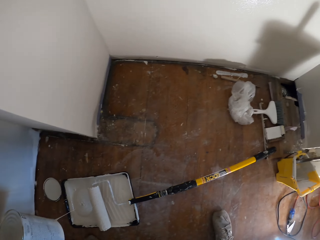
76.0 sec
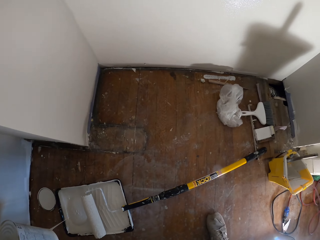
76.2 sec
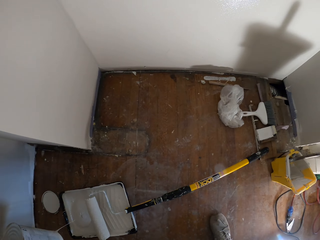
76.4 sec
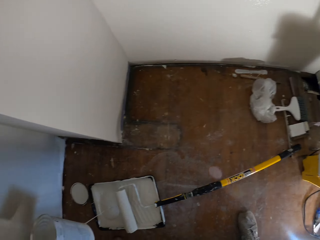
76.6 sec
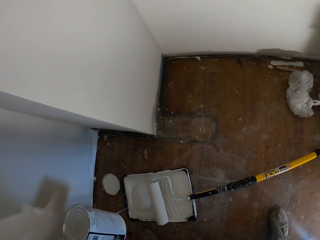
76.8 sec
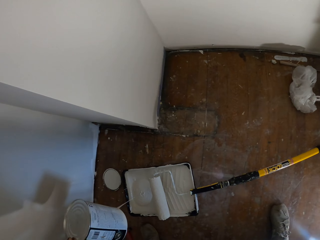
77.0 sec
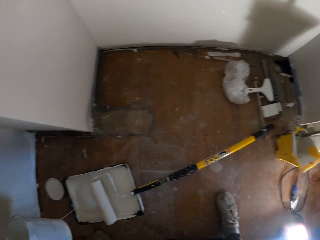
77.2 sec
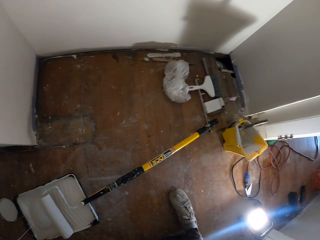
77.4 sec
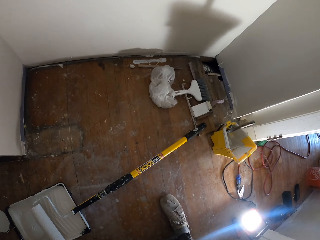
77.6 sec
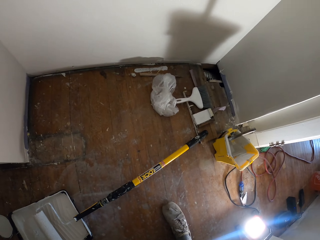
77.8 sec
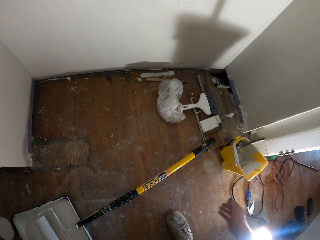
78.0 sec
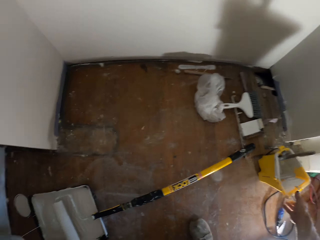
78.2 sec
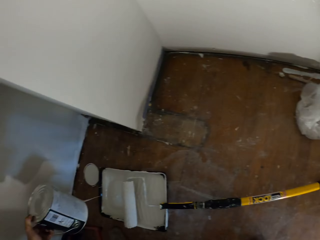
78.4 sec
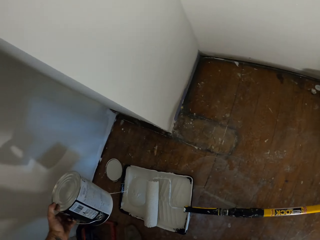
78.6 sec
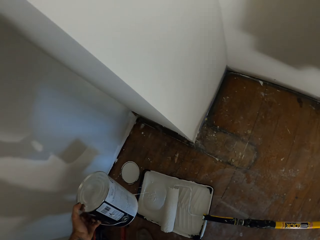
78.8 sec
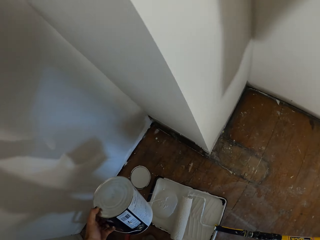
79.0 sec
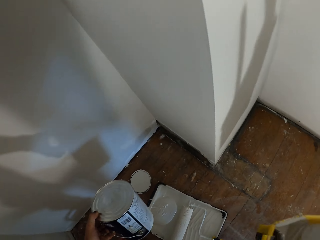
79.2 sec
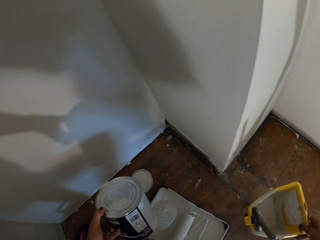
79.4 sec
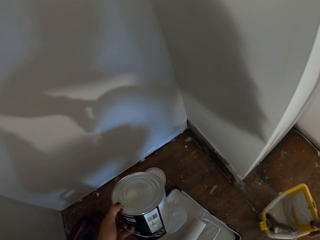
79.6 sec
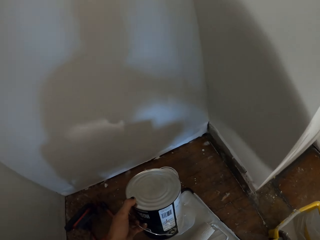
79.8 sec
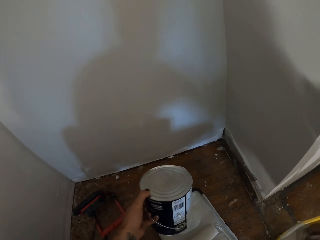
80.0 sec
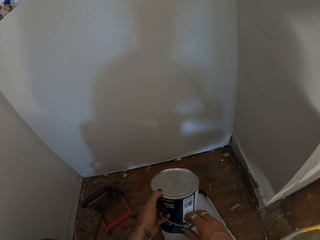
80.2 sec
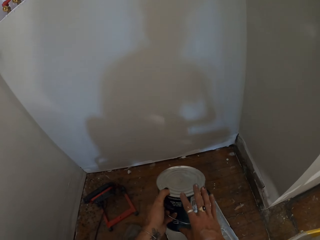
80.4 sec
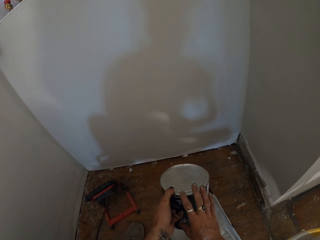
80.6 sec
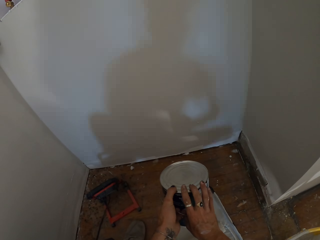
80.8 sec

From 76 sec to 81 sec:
The camera wearer takes a bucket from the floor. They put the bucket on the floor.

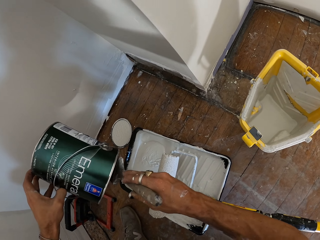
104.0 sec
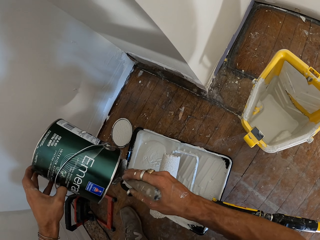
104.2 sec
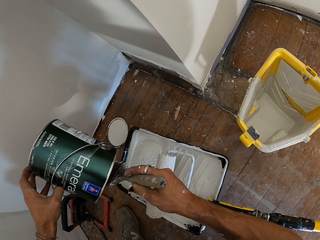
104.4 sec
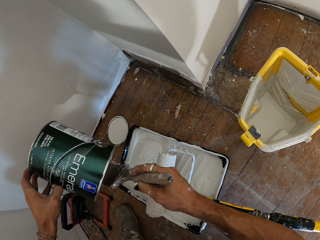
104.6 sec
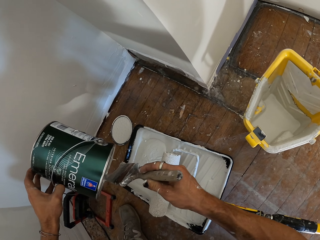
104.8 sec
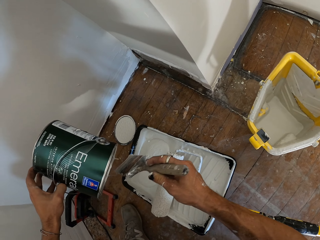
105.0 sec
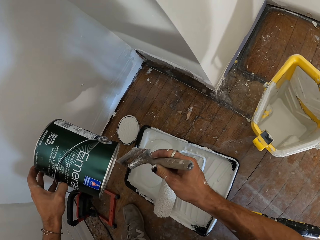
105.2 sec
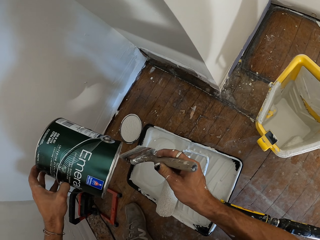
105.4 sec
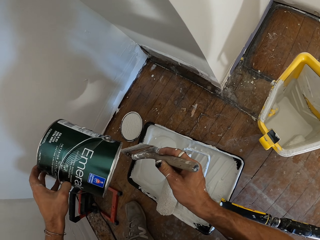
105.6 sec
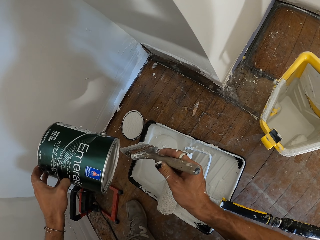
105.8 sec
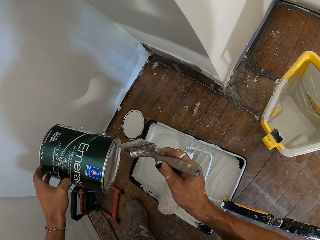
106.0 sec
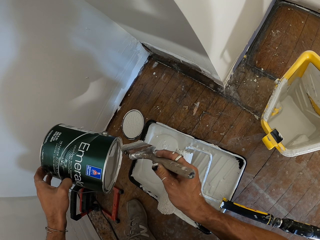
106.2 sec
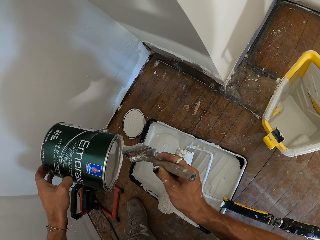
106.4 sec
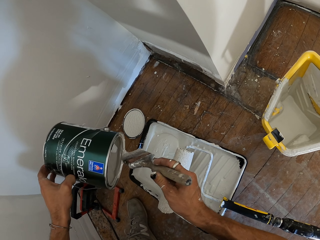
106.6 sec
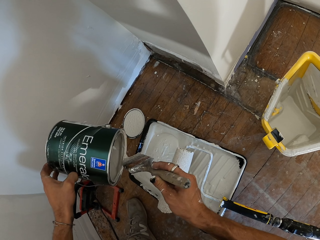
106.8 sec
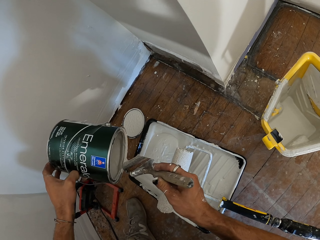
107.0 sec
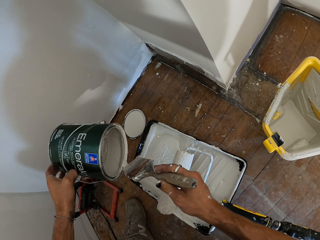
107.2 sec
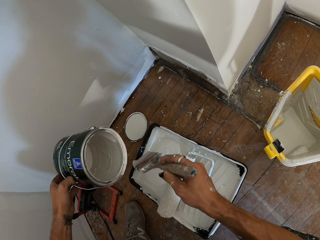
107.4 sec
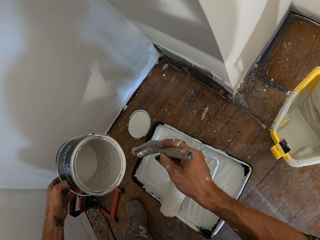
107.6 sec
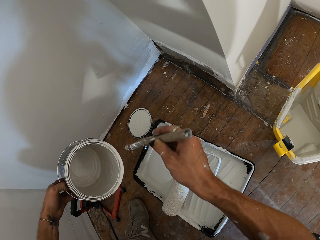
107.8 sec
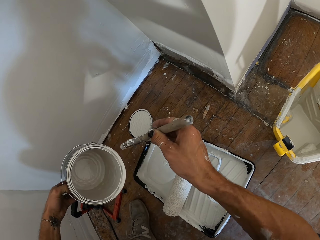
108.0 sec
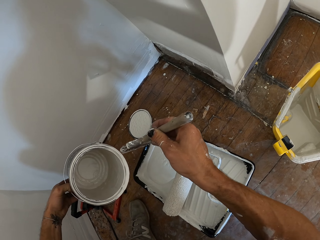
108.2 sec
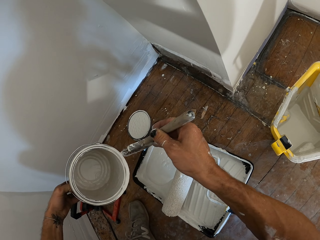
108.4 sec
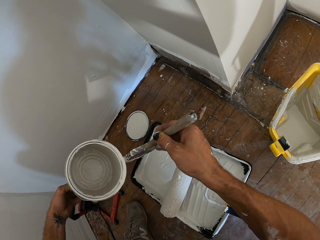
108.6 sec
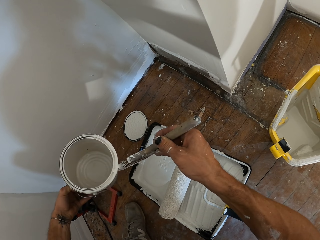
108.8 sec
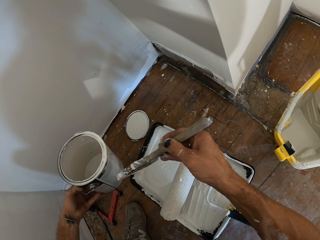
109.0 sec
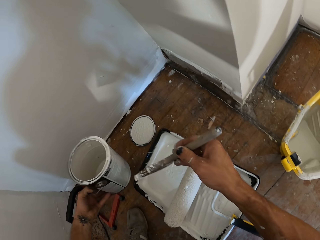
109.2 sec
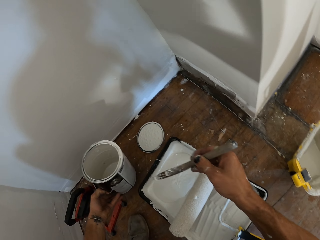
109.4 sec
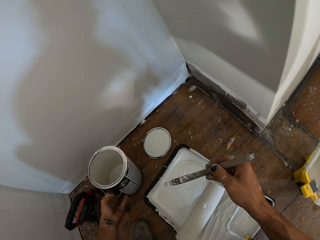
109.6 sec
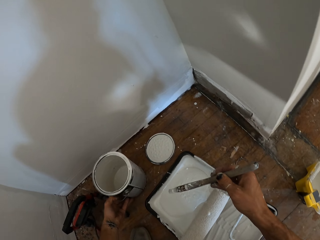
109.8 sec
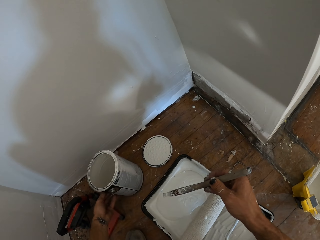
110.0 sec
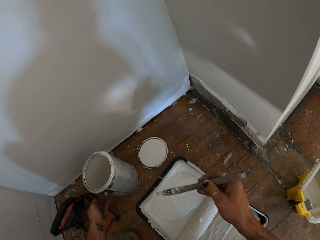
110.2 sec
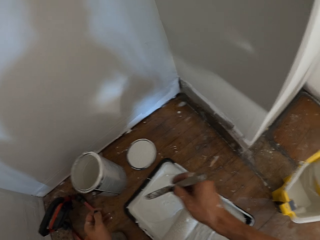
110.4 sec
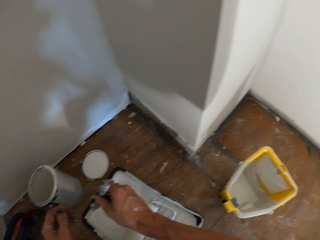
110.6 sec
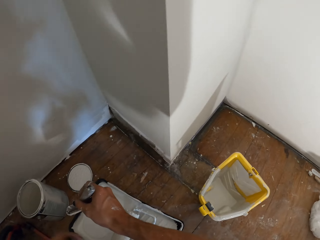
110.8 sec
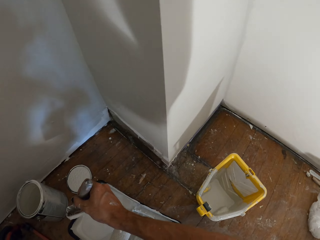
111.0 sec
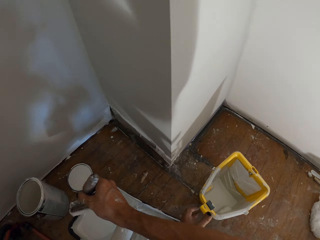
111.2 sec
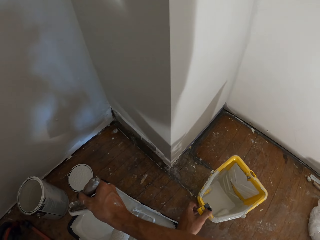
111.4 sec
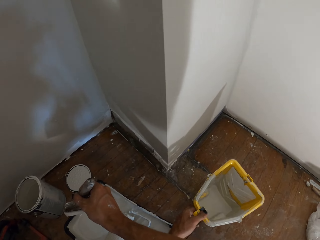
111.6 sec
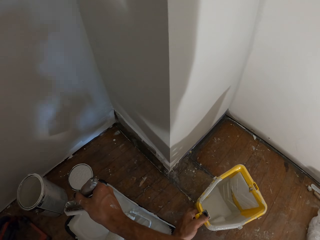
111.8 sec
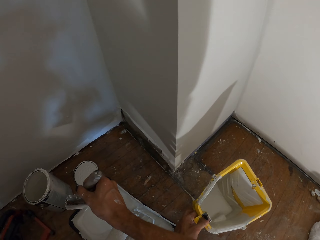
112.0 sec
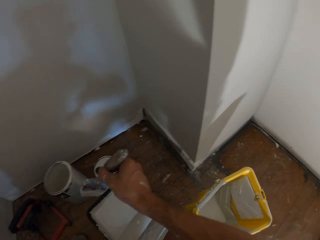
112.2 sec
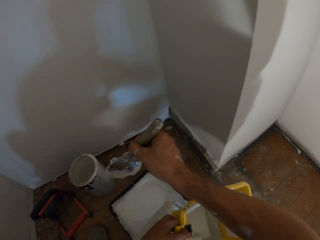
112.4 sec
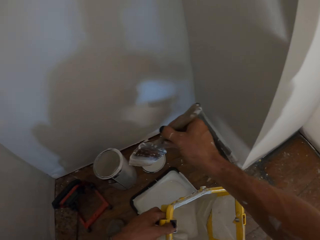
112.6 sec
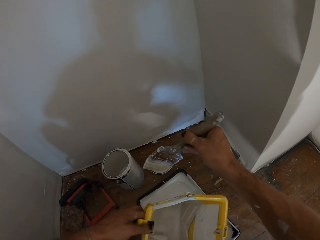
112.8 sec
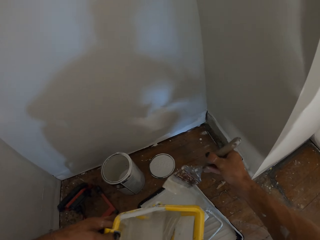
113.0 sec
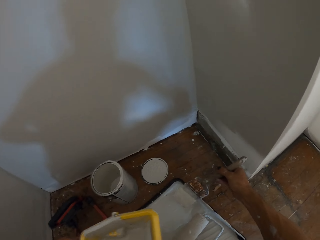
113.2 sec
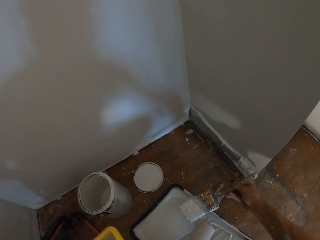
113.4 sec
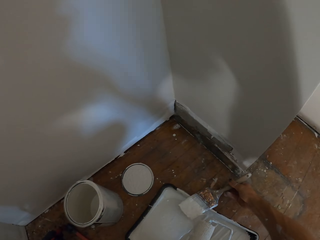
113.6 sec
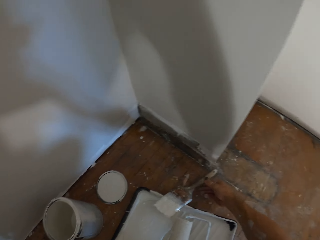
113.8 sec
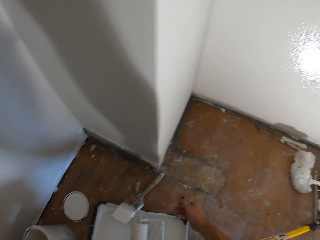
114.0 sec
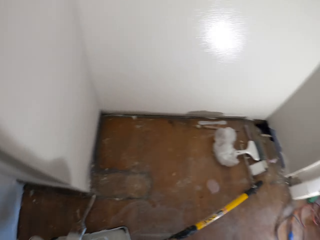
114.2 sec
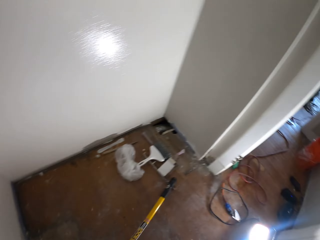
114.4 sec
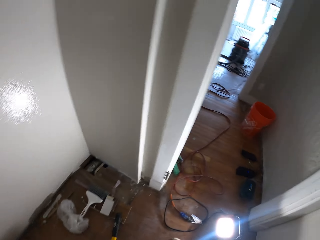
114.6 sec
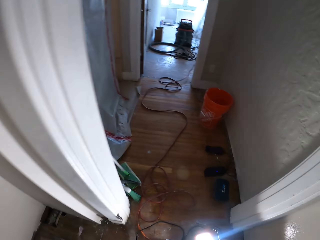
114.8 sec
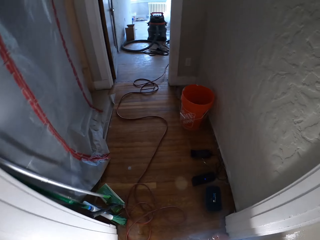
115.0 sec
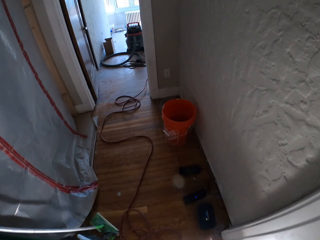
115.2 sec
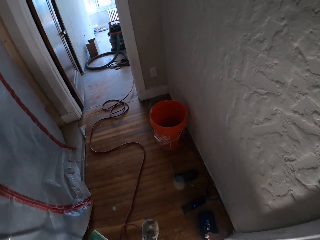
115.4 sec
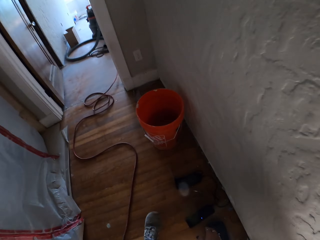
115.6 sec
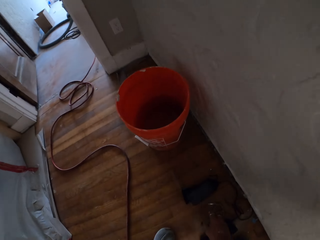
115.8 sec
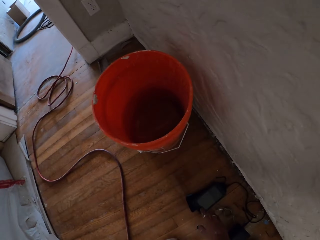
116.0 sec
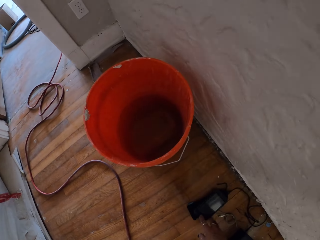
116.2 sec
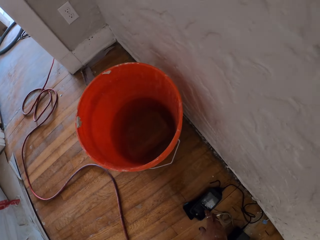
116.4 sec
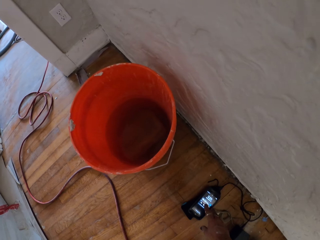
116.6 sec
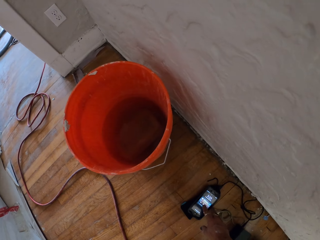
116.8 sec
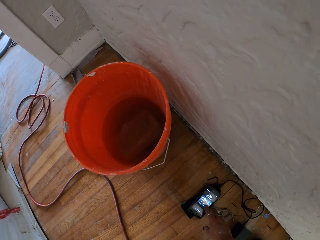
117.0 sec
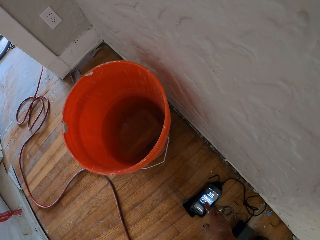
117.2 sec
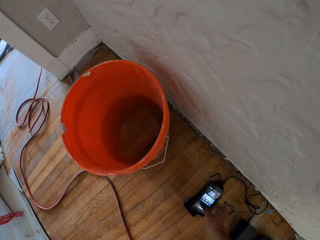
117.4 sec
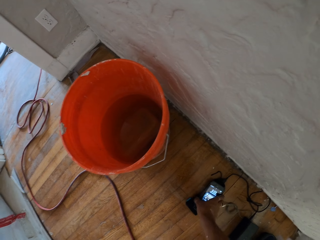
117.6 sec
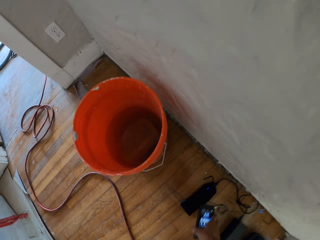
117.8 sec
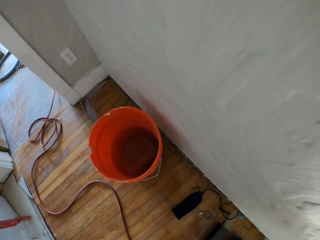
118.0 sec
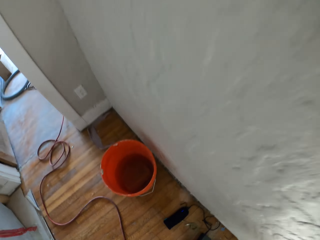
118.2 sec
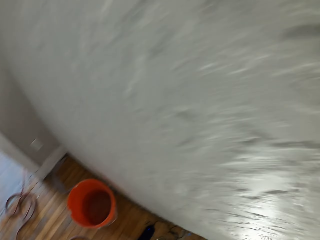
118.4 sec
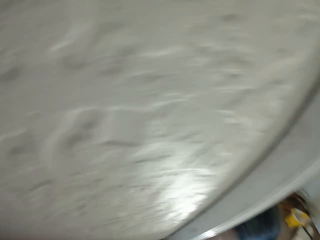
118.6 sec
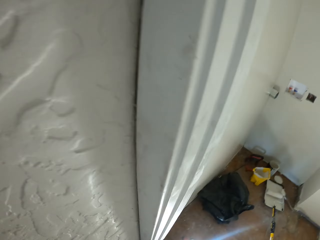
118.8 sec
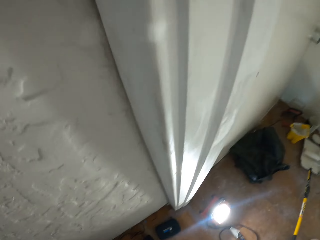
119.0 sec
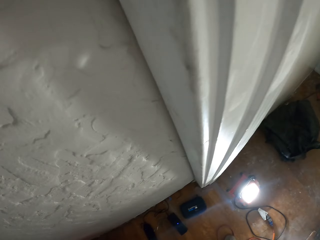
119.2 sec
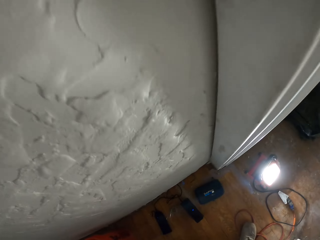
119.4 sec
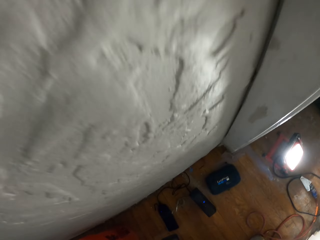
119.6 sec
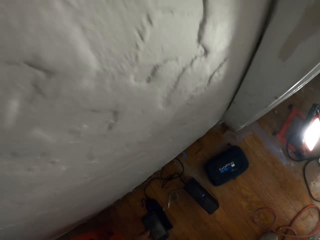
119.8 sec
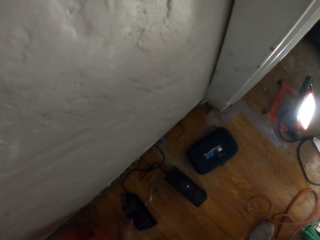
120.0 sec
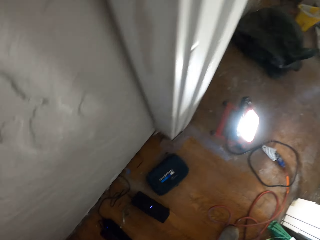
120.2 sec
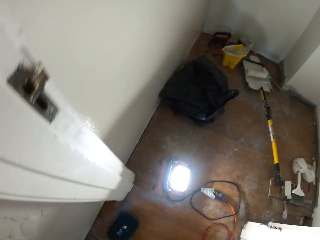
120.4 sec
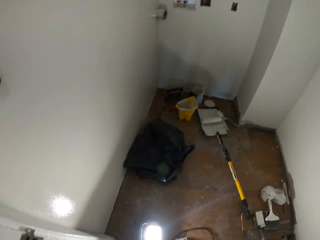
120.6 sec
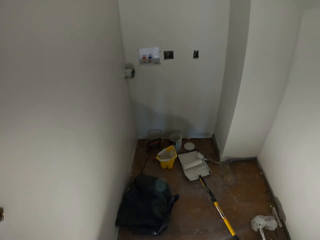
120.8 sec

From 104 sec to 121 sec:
The camera wearer wipes the paint can with the brush. They put a paint bucket on the floor. They take a bucket from the floor. They put the brush on the tray of paint. They walk toward the phone in the building. They press the phone. They take the phone from the floor. They walk in the building. They put the phone on the floor.
